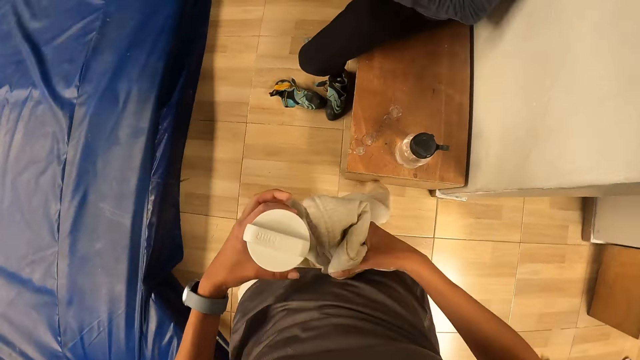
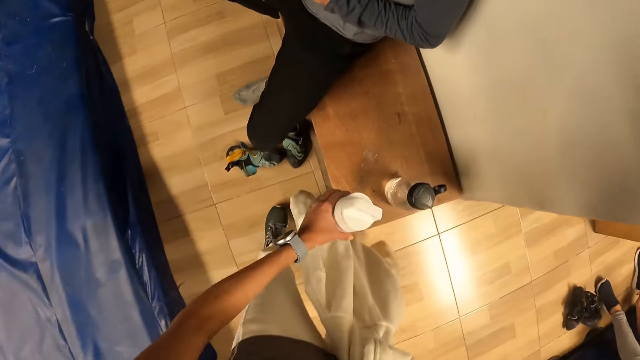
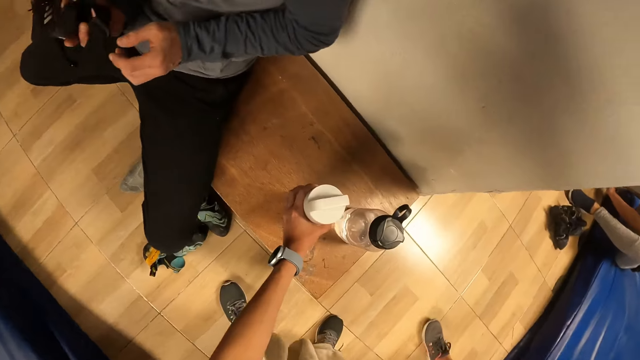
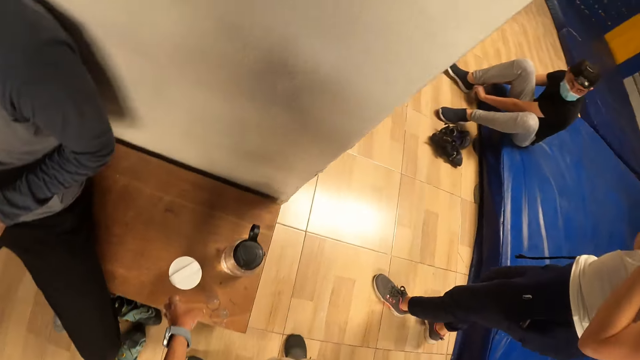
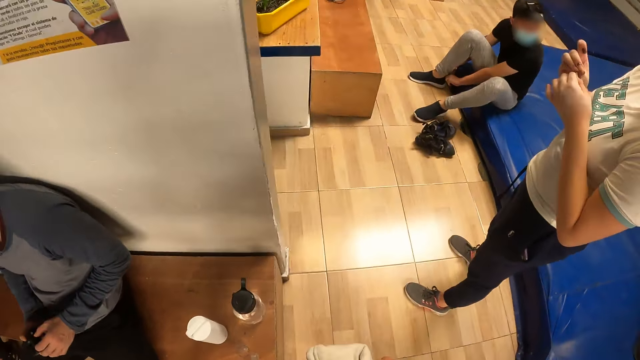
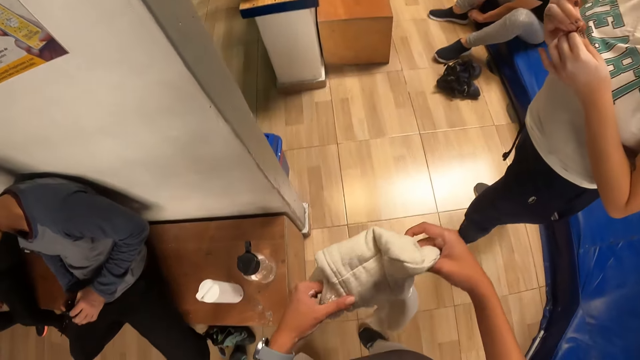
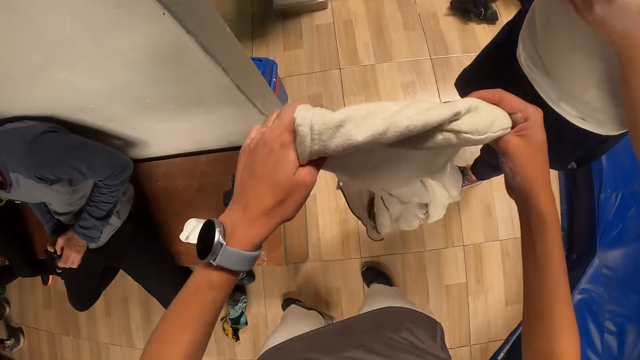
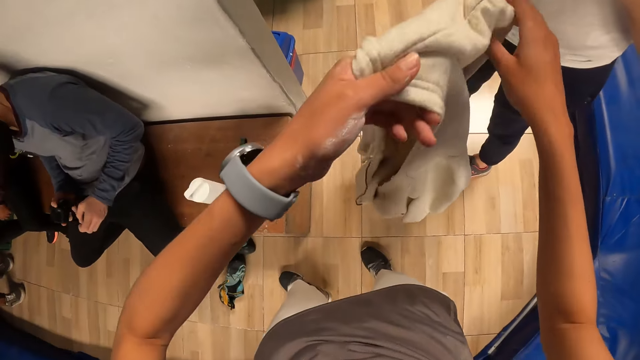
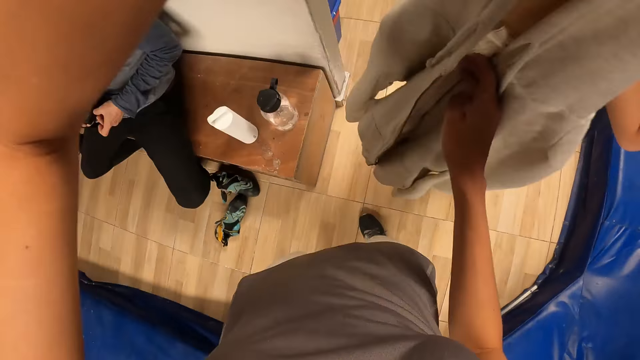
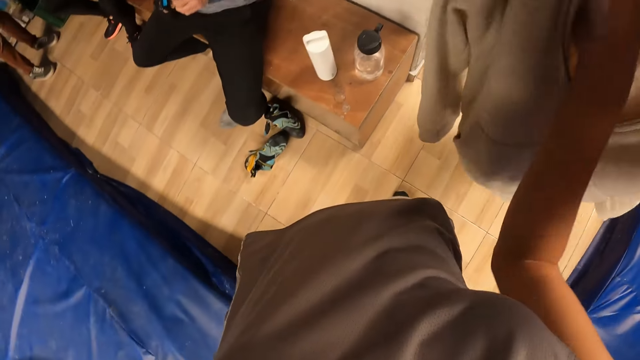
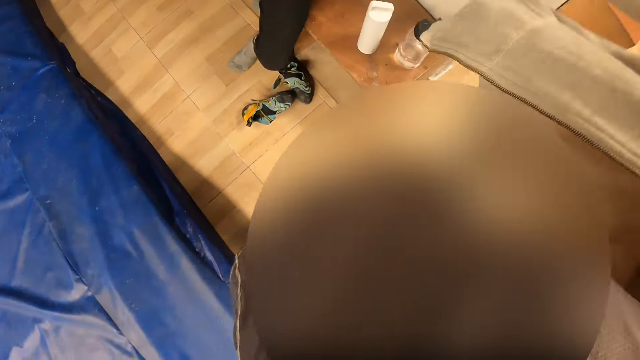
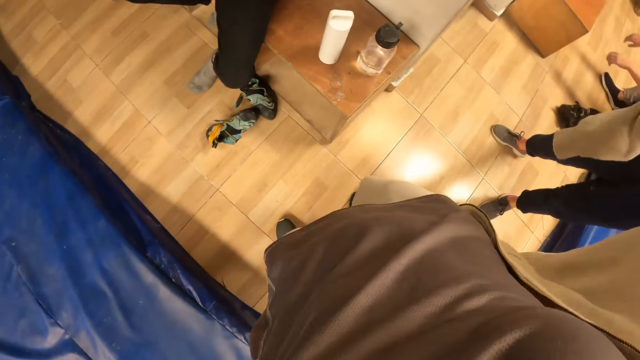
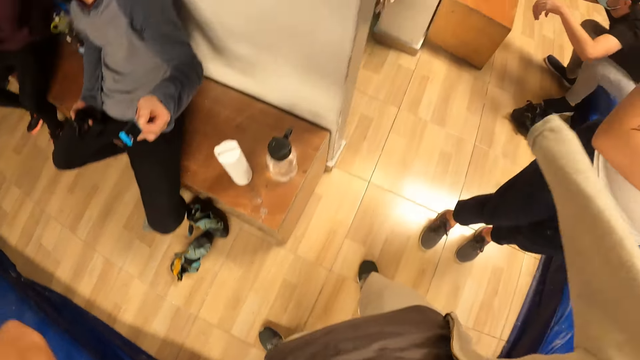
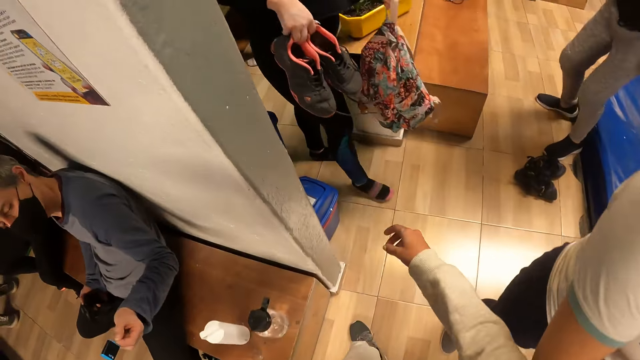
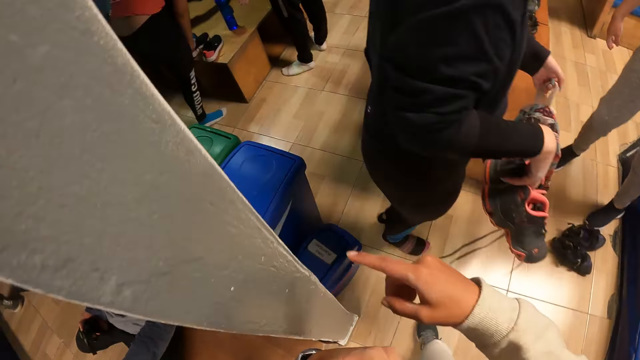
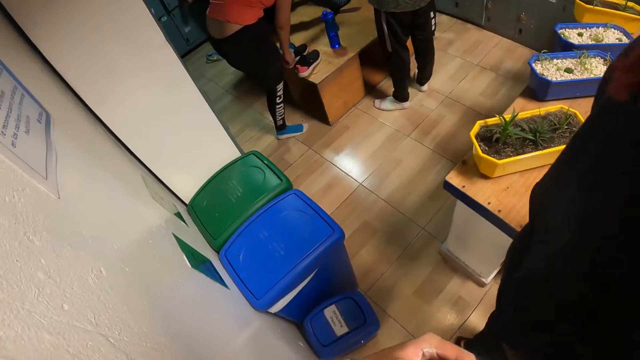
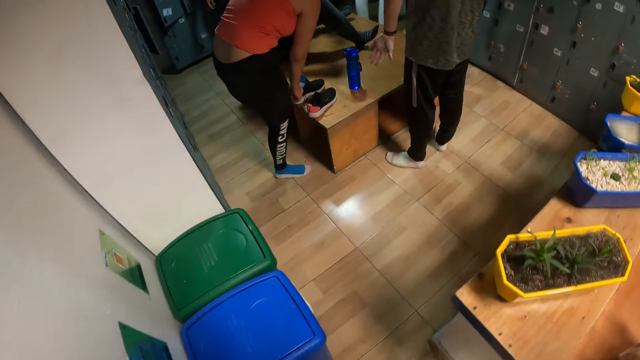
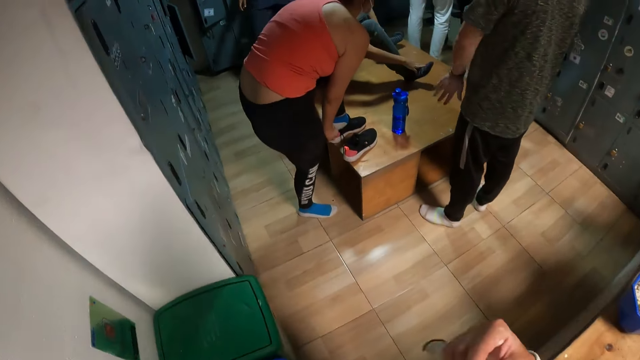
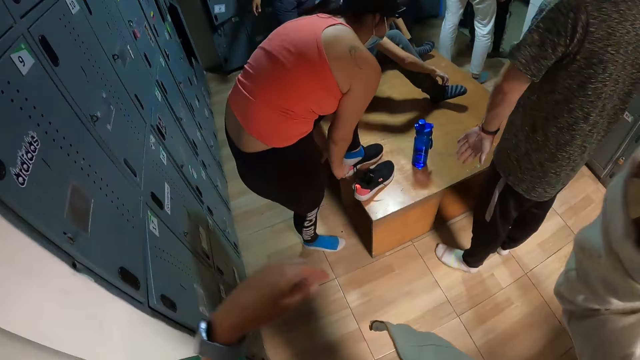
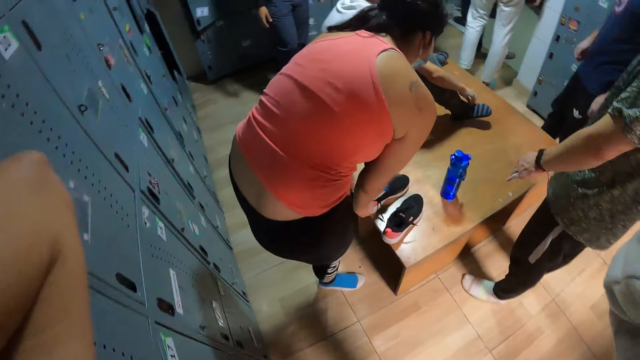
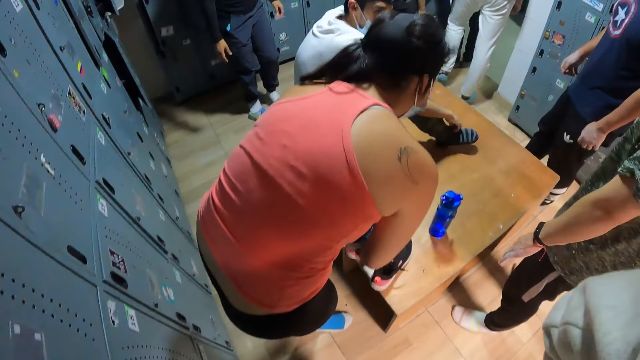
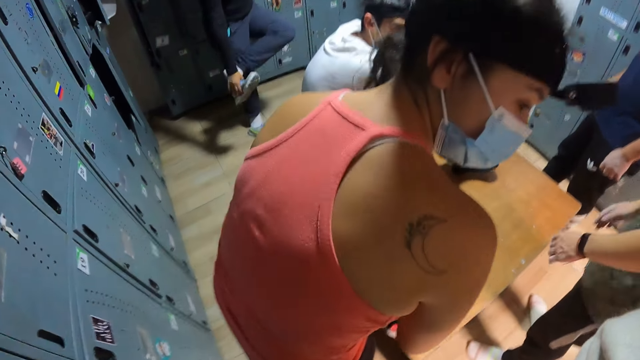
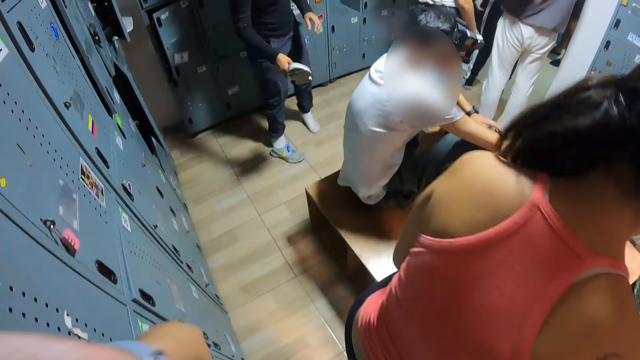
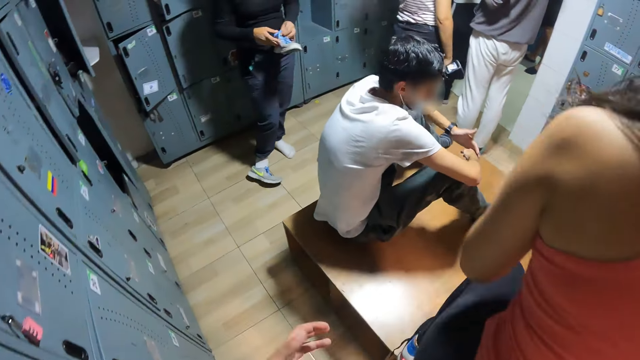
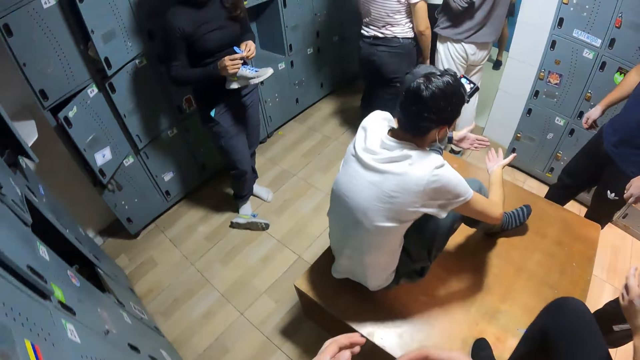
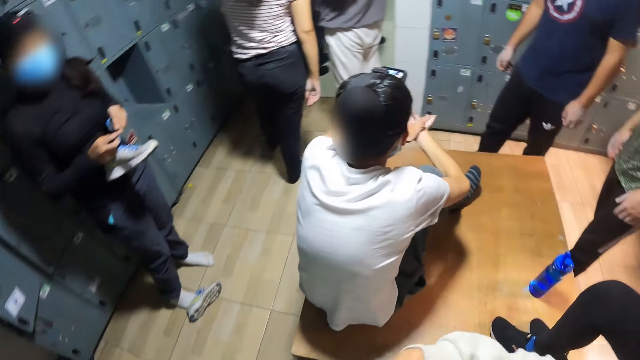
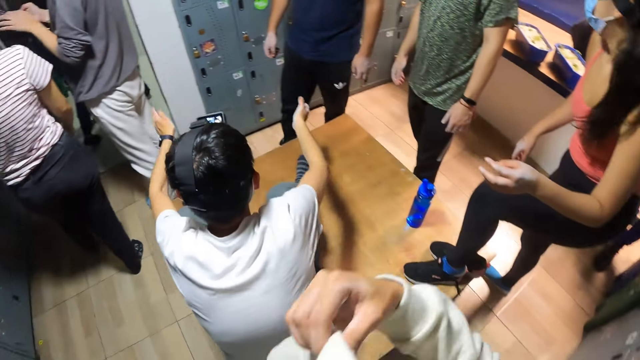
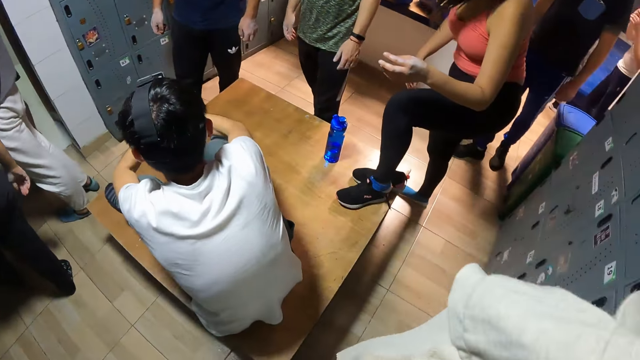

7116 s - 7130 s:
The camera wearer drops the water bottle in his left hand on a shelf. He wears the cardigan. He walks into the locker room. He touches his face with his right hand. He touches his face with his left hand.

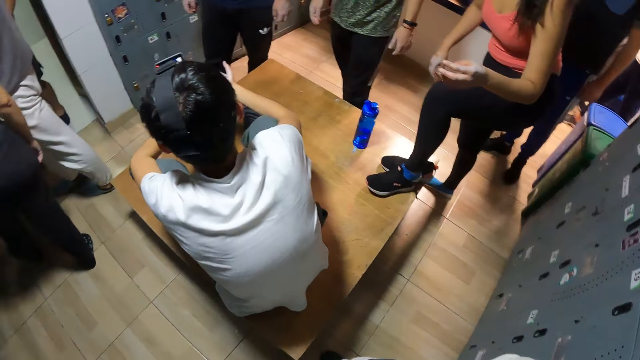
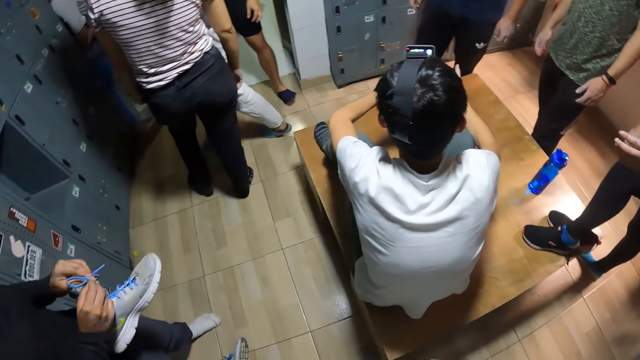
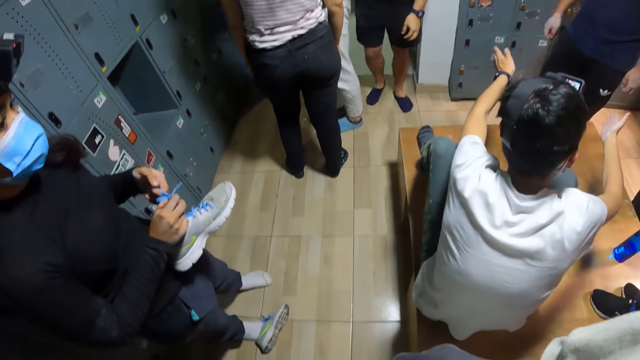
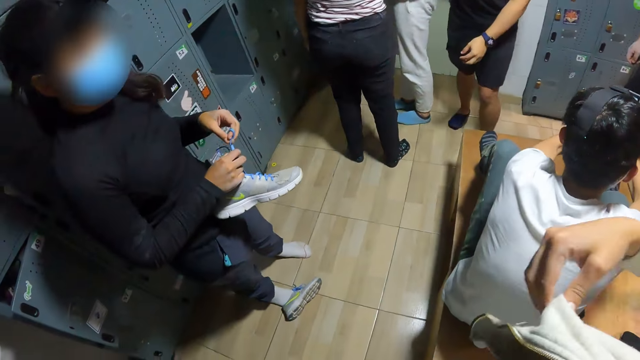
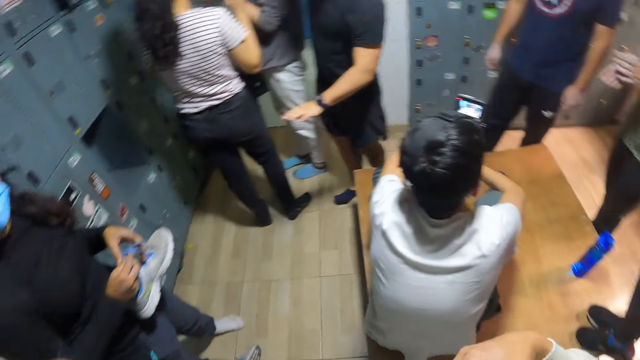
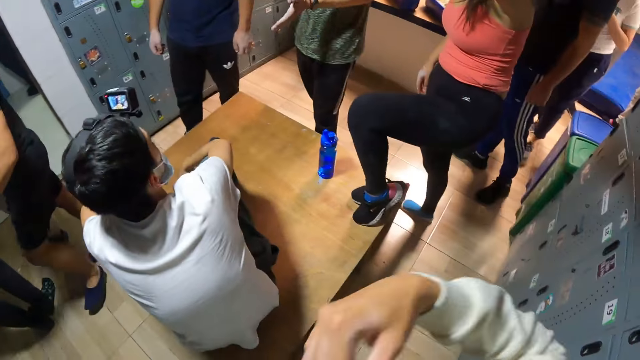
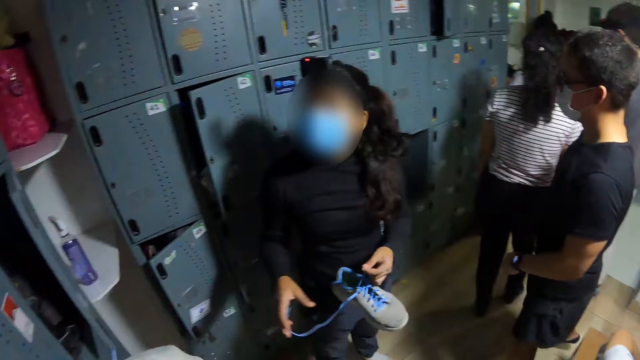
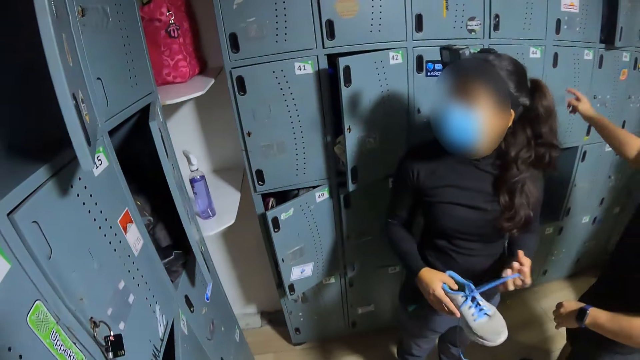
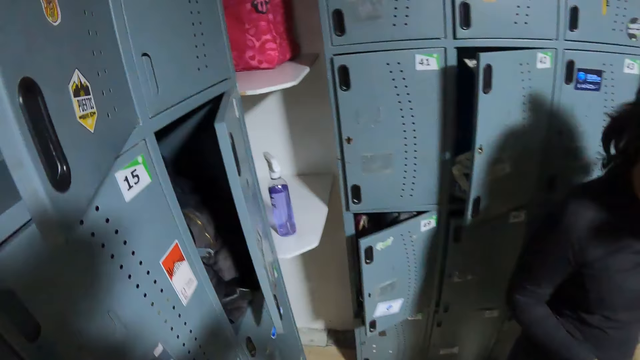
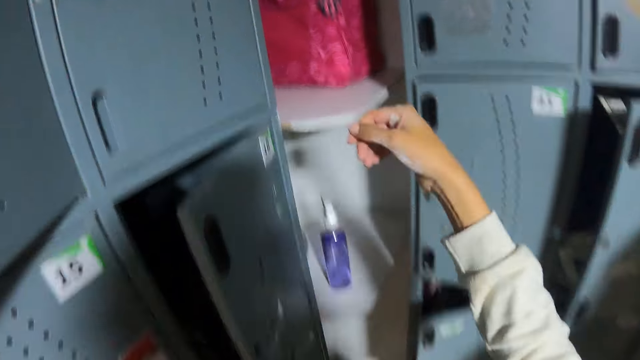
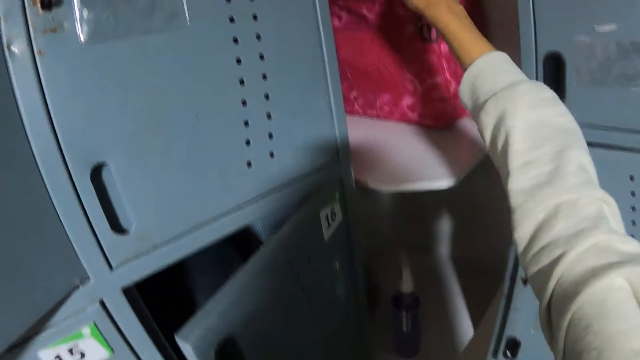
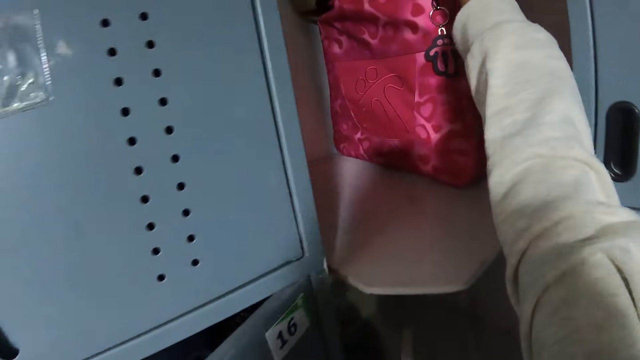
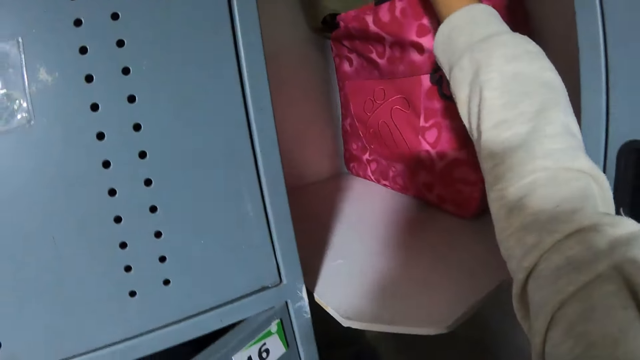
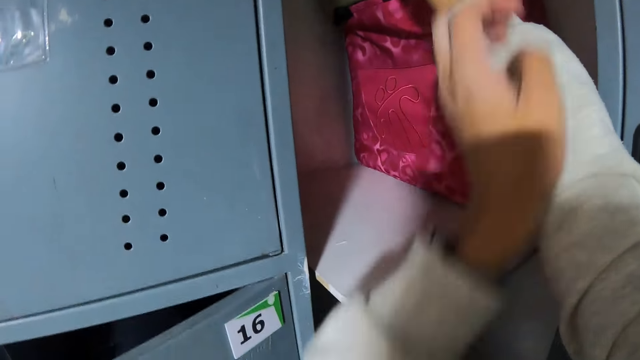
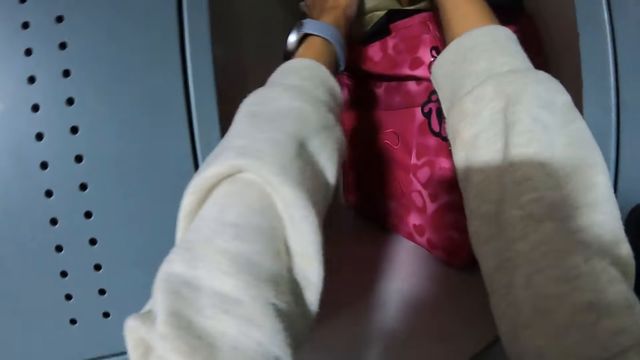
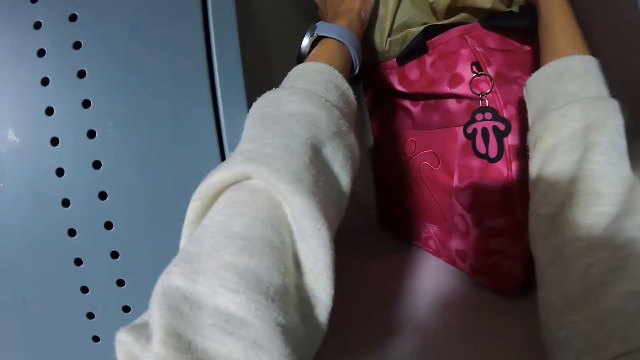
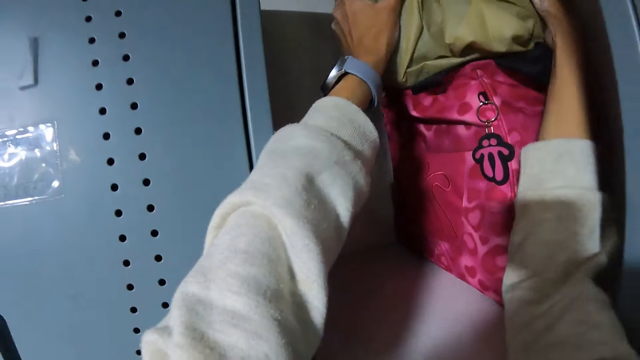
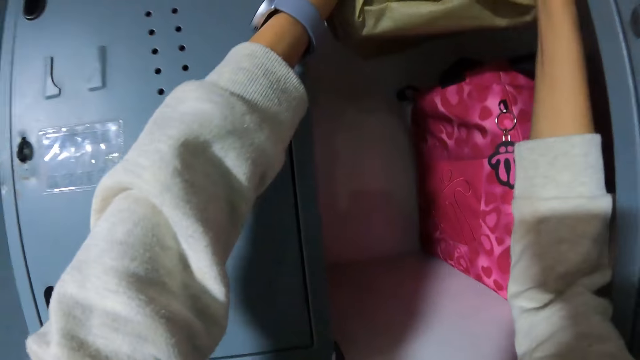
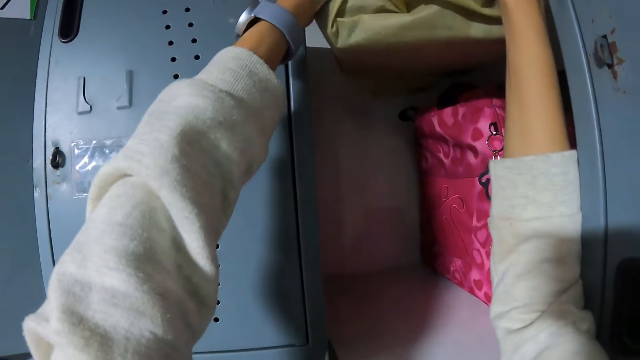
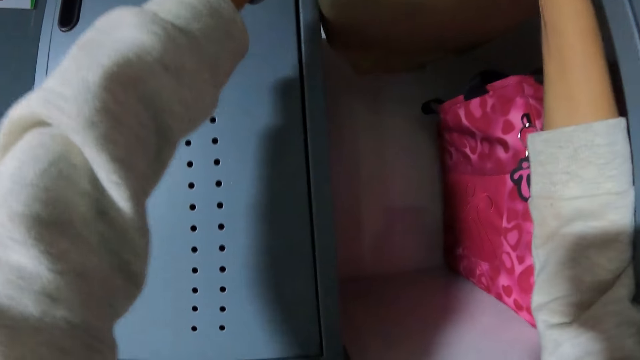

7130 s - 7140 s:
The camera wearer picks up a bag from the shelf. They carry the brown bag from a locker with both hands.
